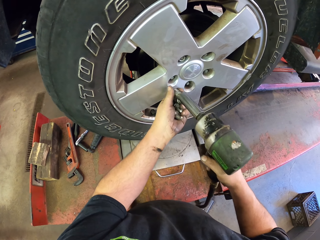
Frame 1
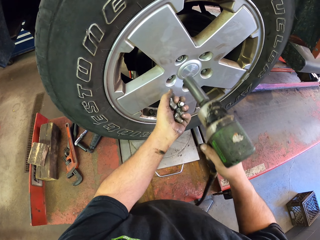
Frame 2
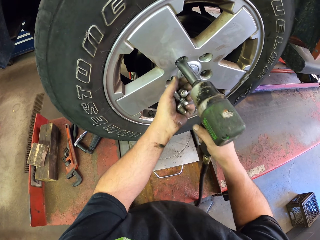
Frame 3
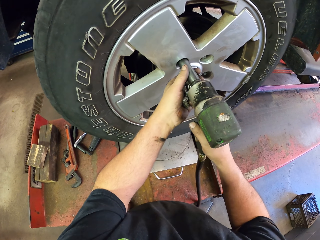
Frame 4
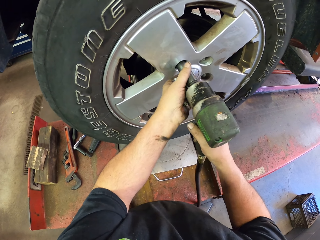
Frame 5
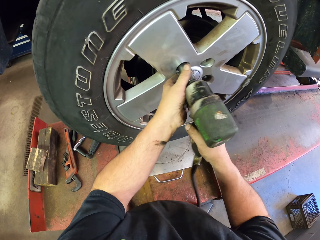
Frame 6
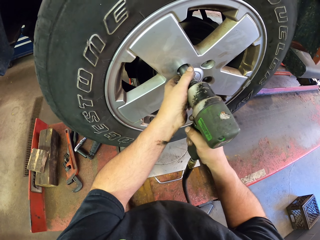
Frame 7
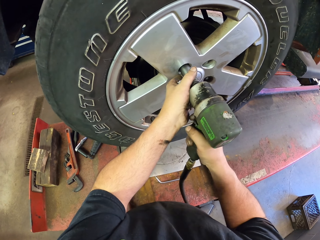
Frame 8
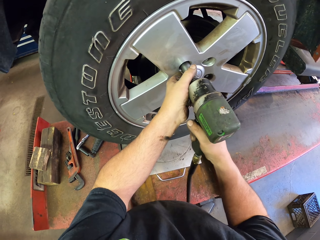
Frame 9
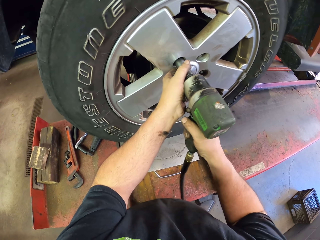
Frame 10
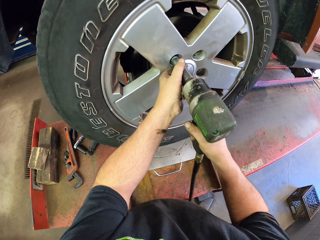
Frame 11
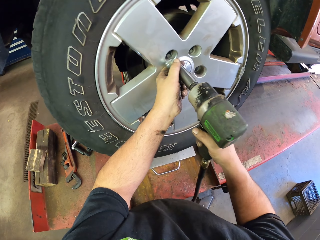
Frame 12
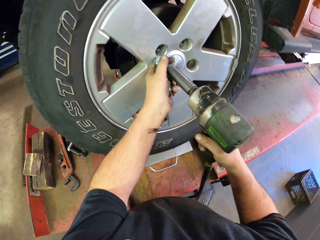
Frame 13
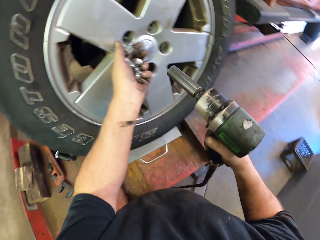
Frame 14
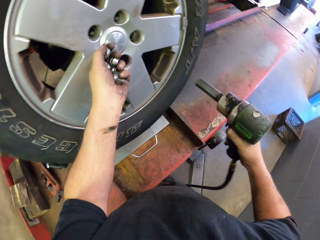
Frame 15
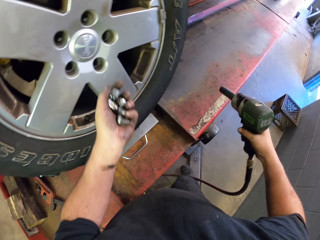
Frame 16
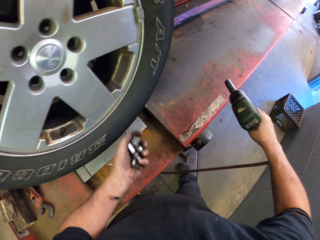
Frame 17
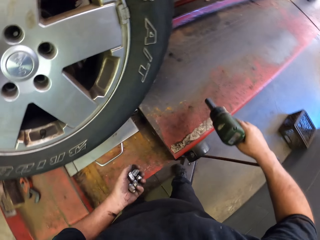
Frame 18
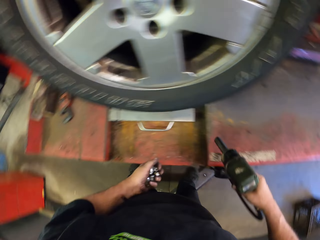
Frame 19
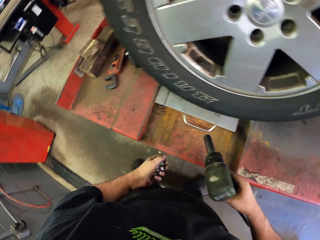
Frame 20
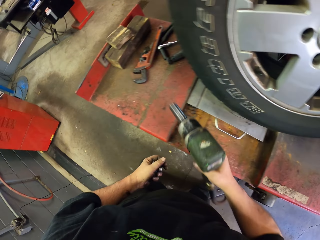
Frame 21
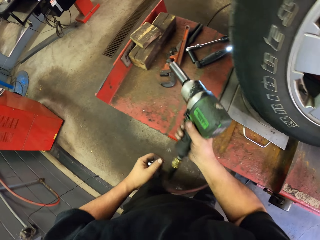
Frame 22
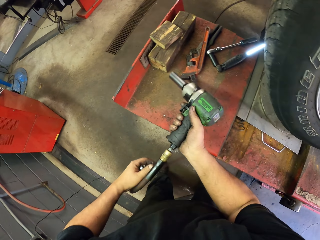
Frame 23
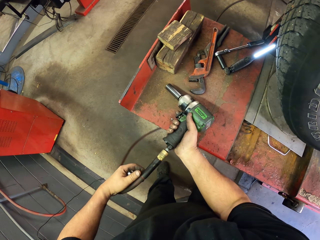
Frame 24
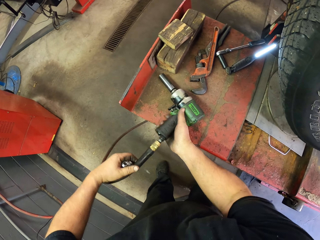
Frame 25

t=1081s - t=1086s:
The camera wearer puts nuts on his hand. He removes the nuts from the tyre with the impact driver. He puts the nuts on his hand. He puts the impact driver down.

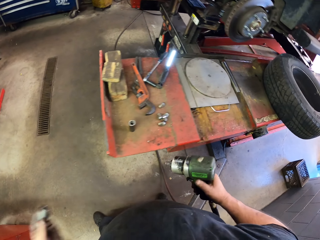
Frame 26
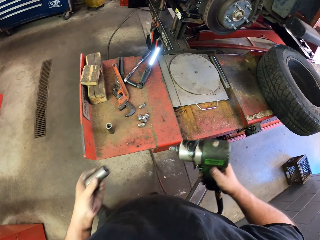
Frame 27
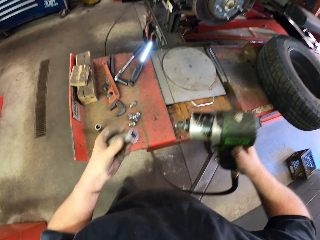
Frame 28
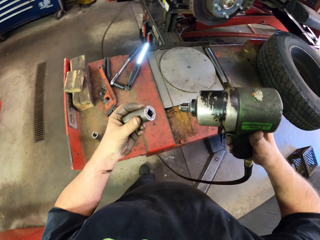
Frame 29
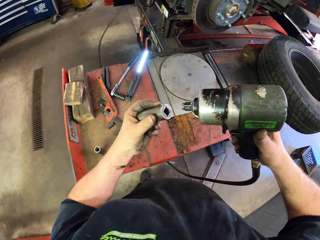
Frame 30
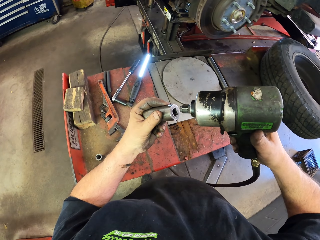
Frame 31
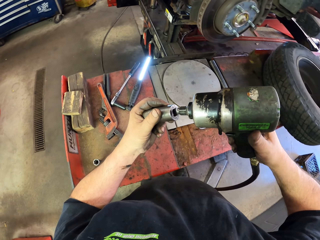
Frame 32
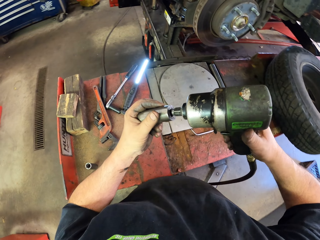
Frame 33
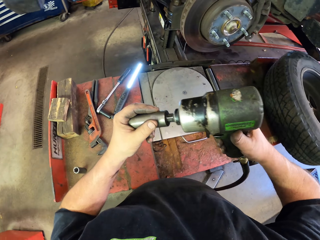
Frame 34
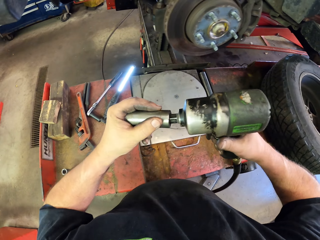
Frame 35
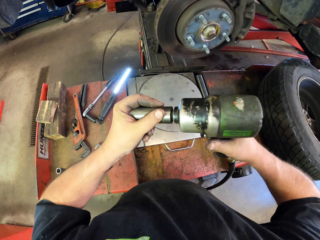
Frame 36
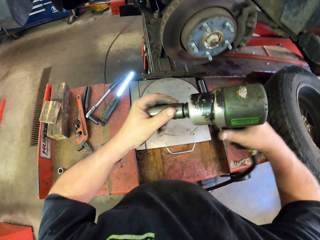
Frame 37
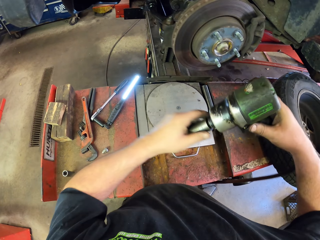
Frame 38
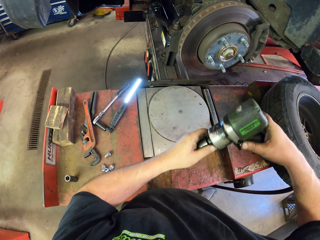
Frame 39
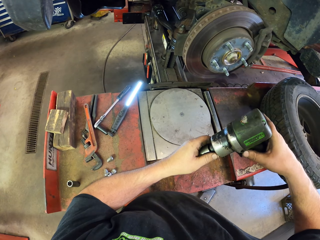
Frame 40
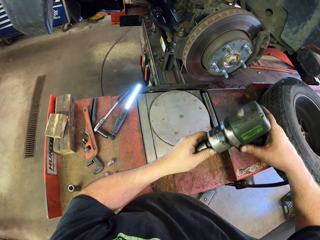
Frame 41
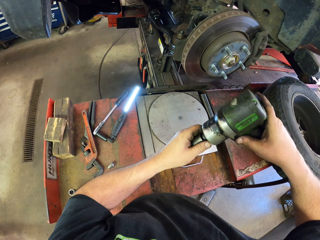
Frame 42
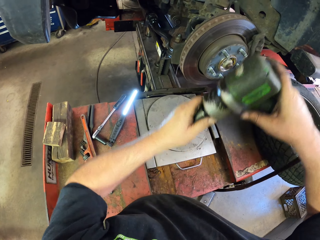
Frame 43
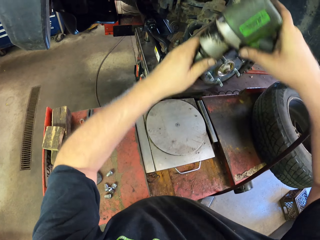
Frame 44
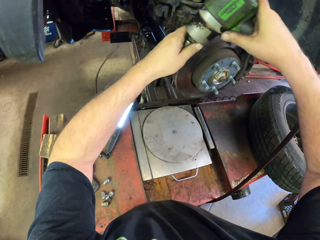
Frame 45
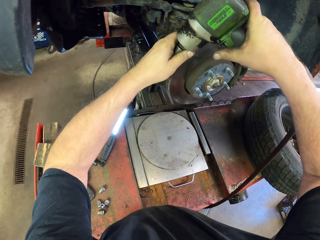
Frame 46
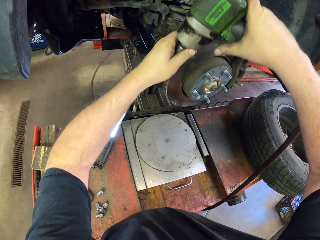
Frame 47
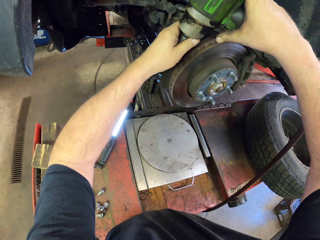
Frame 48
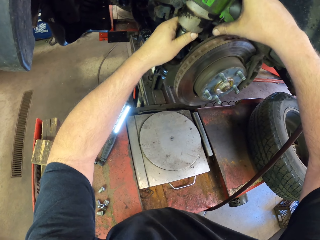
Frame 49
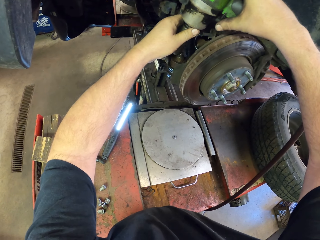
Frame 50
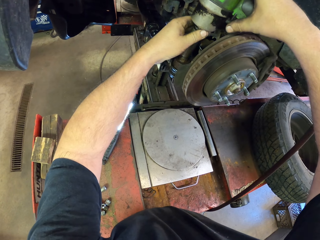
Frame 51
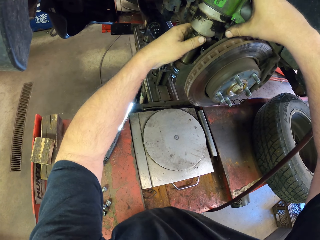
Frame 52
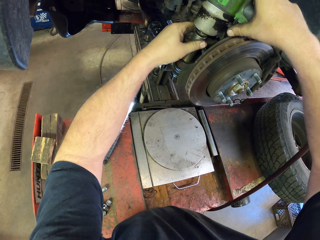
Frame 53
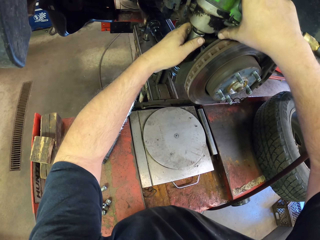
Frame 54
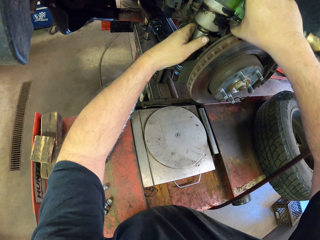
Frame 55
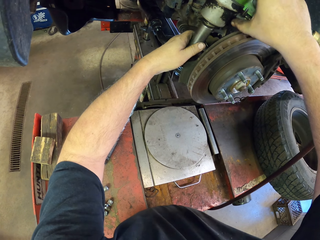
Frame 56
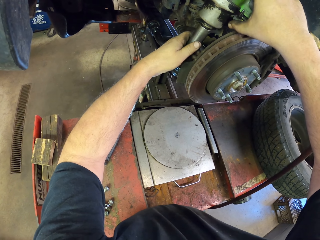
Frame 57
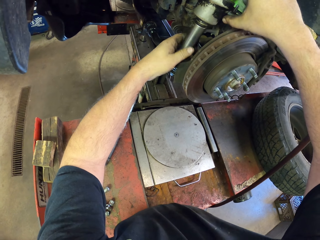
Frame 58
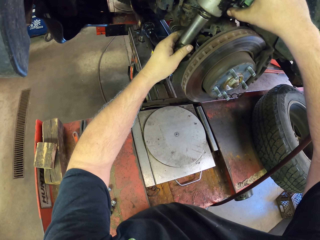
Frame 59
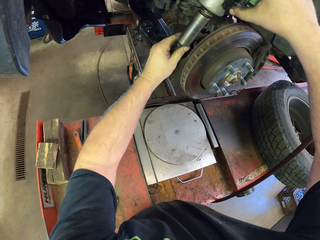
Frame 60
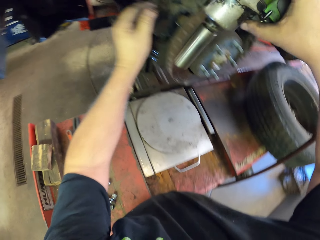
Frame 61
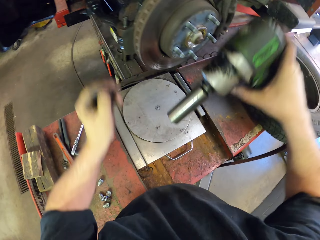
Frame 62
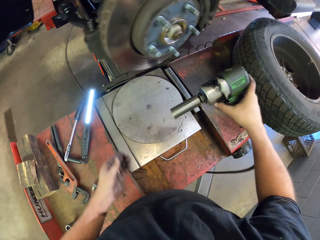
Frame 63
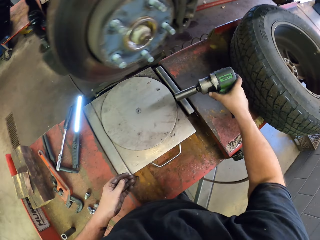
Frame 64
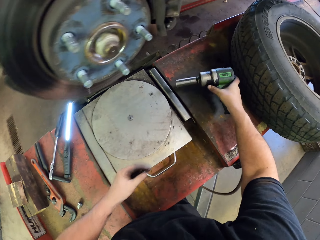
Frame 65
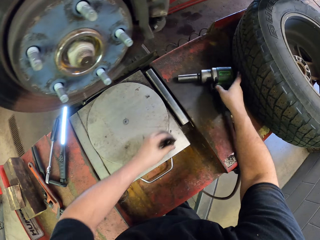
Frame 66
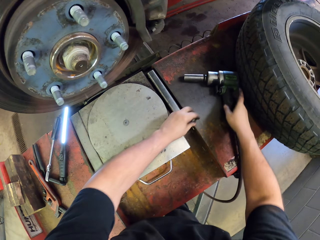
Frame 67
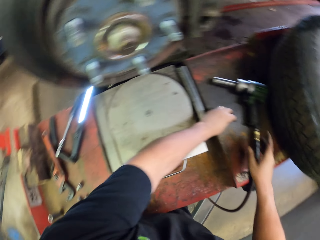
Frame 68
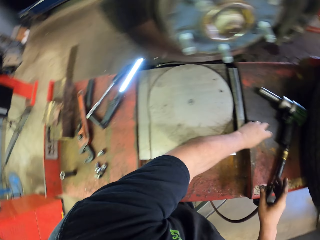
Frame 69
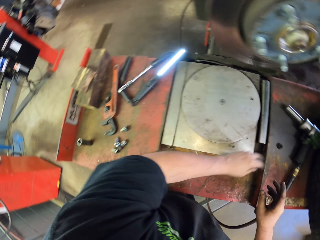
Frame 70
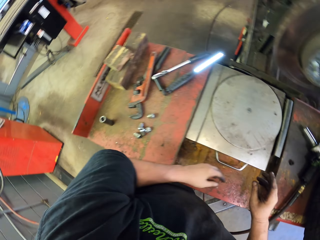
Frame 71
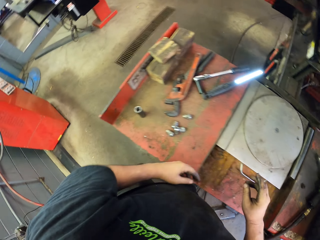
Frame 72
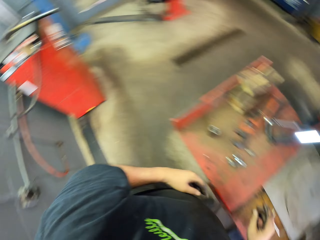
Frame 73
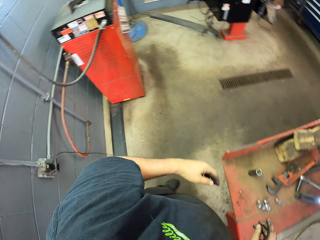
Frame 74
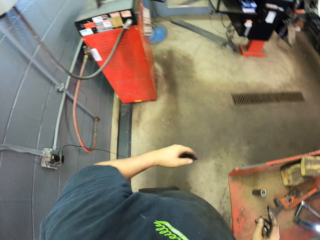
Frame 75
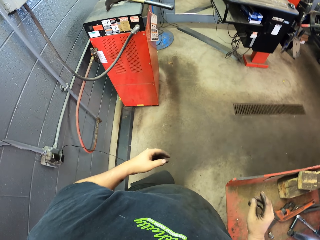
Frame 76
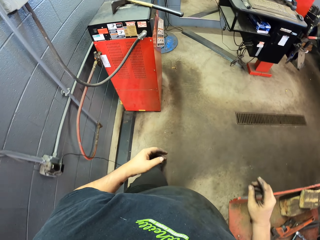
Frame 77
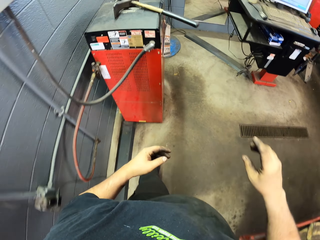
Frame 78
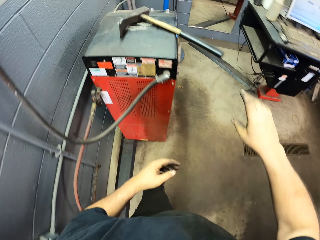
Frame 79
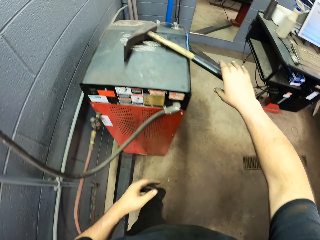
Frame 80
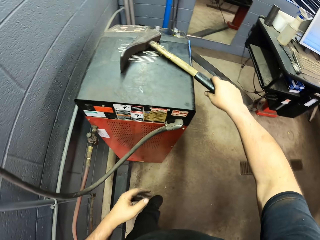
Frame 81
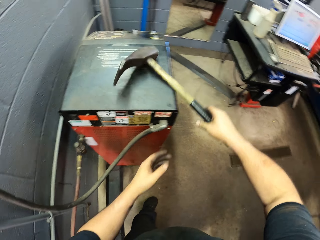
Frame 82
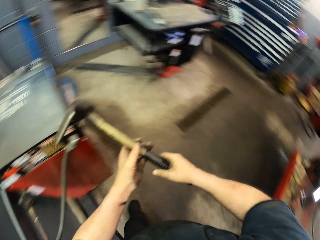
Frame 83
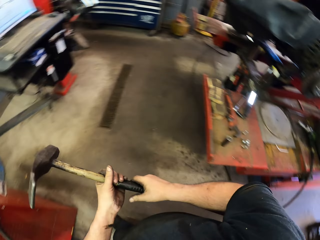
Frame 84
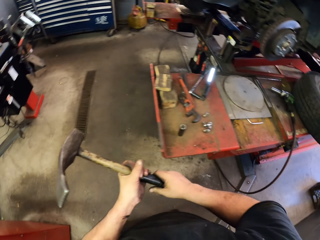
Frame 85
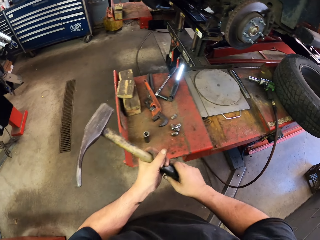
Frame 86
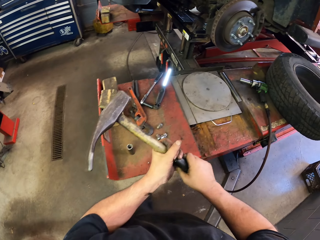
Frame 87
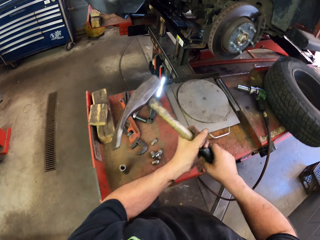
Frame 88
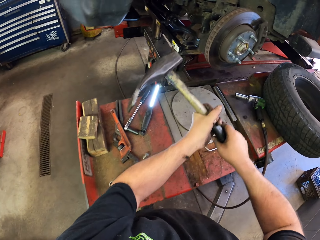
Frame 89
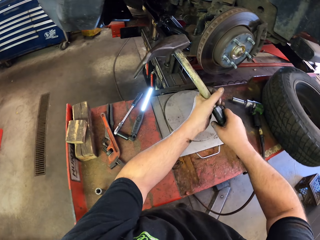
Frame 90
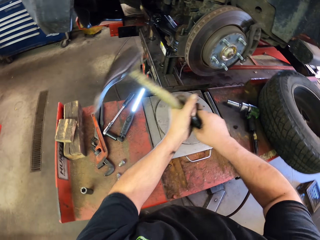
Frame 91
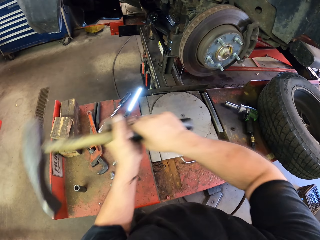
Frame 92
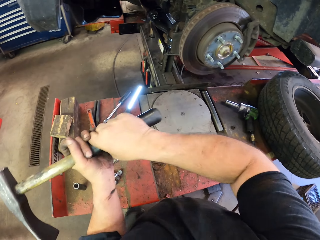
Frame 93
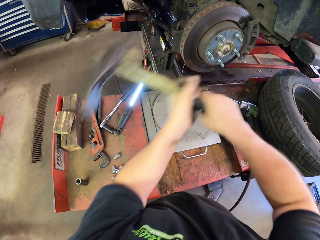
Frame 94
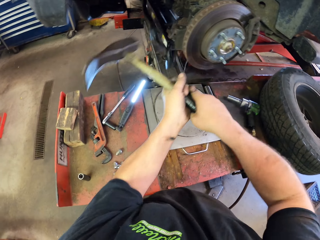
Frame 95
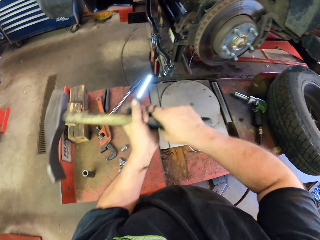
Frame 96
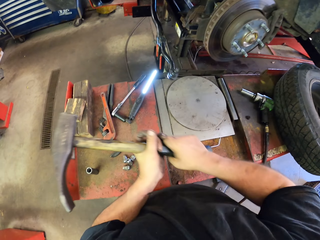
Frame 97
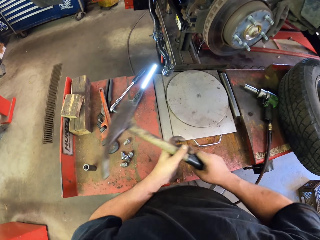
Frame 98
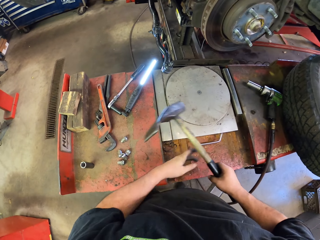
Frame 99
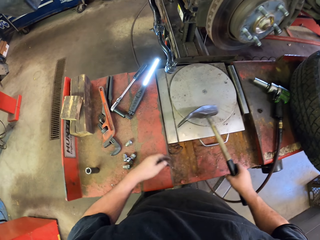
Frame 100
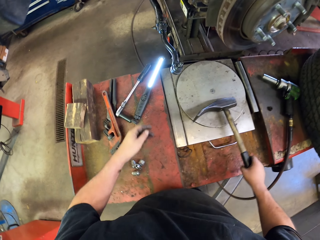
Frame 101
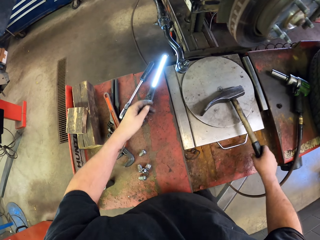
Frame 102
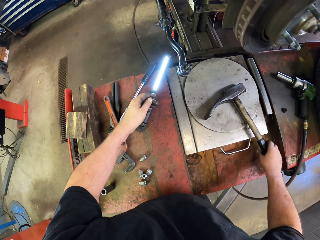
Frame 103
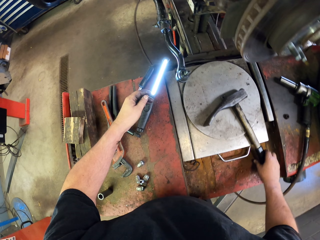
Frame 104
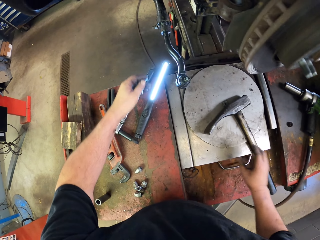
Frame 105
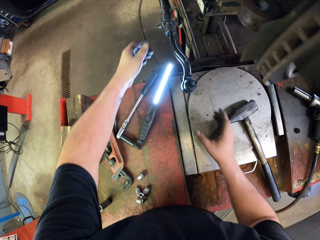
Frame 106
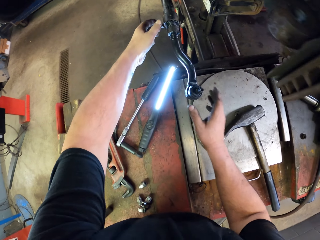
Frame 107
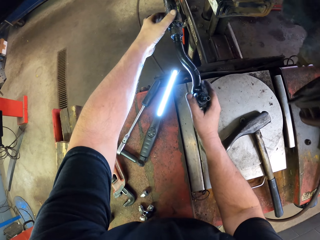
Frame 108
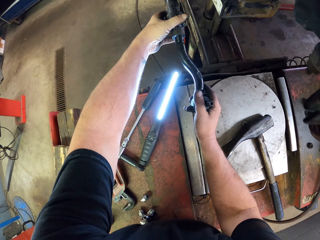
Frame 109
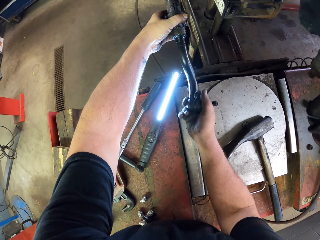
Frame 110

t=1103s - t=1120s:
The camera wearer puts the nut on the drill machine. They attach the chuck to the impact driver. They fix the wheel hub. They remove bolts with the impact driver. They put the impact driver down. They put the bolts down. They walk around the garage. They pick up a hammer. They hit the wheel hub with the hammer. They put the hammer down.
